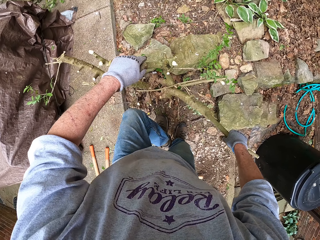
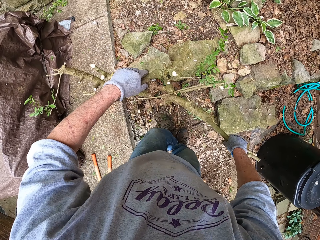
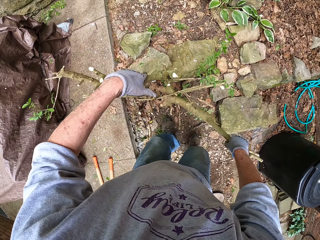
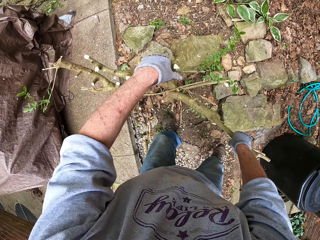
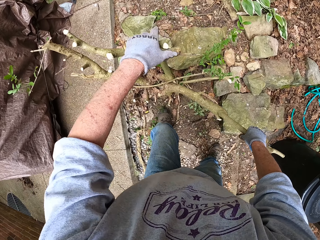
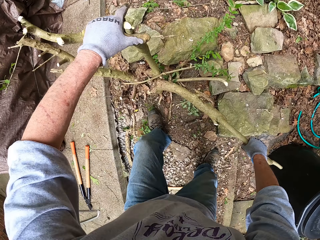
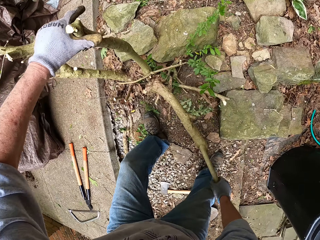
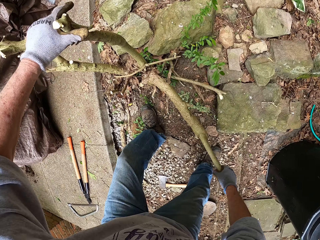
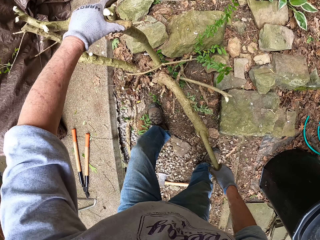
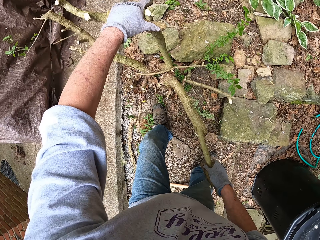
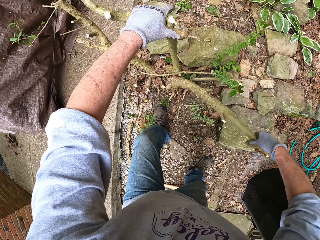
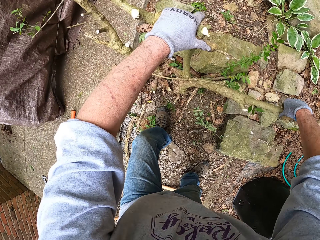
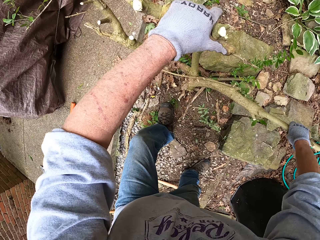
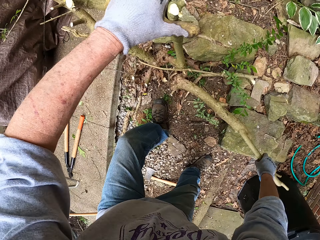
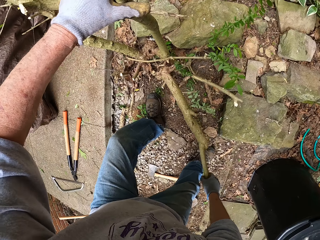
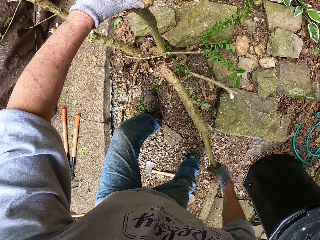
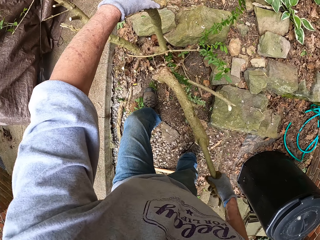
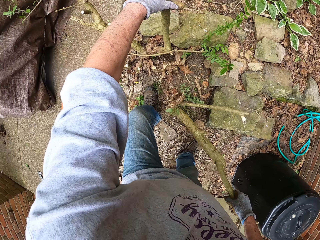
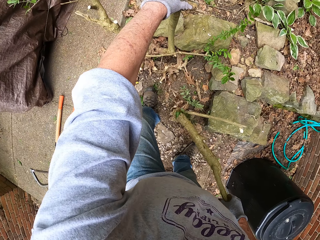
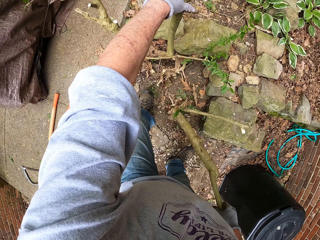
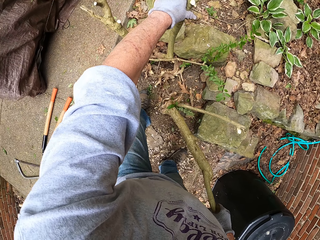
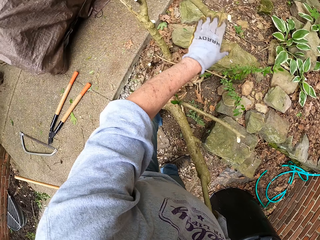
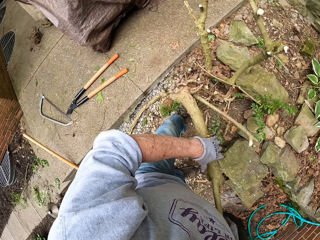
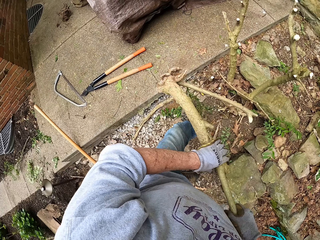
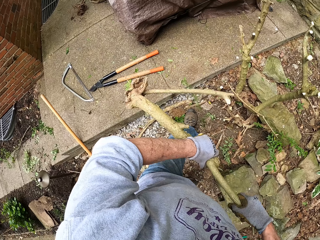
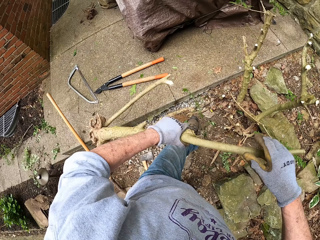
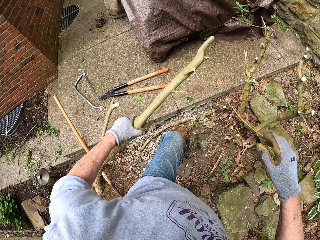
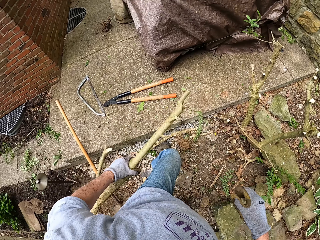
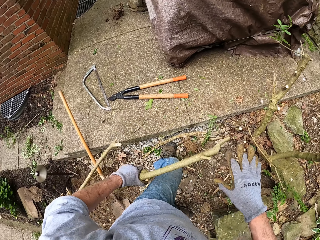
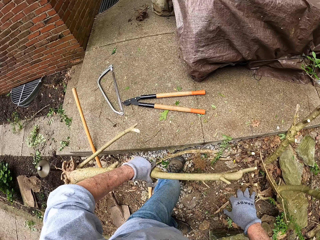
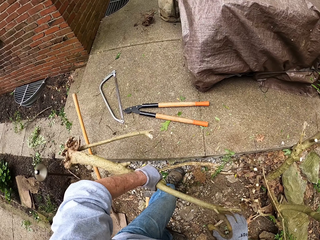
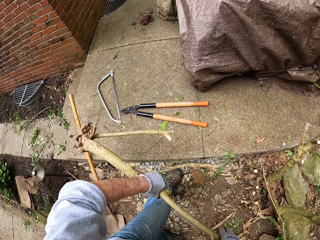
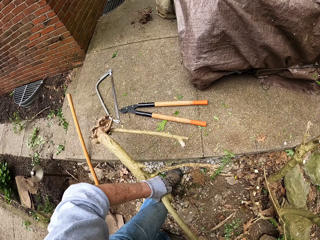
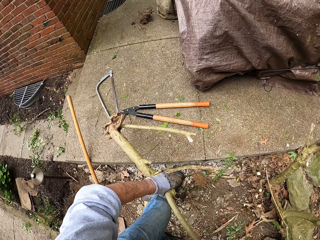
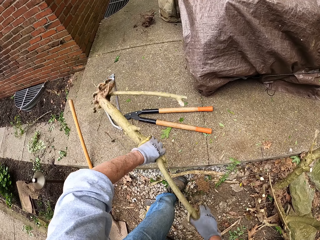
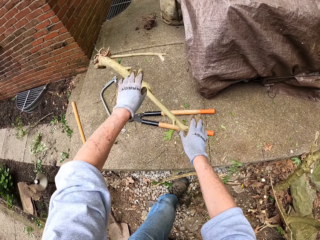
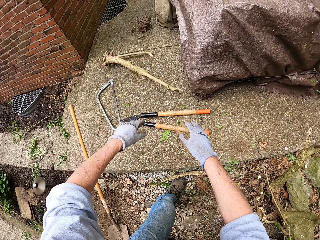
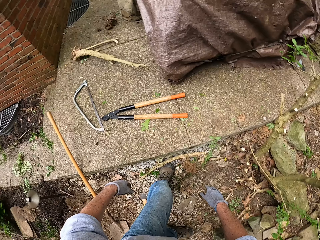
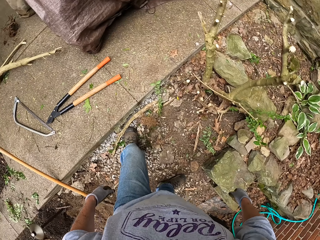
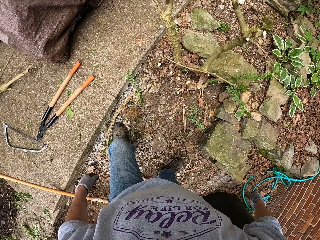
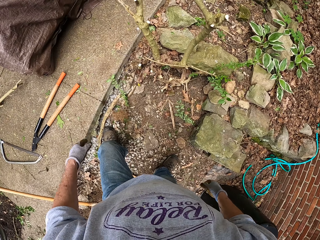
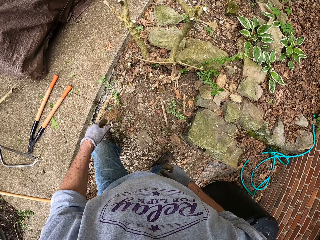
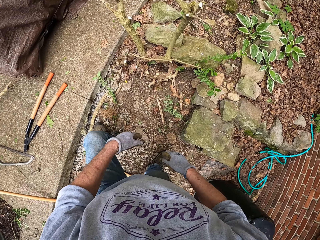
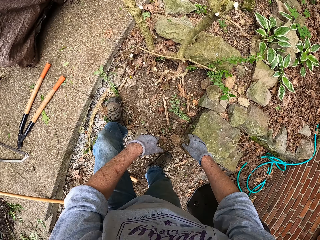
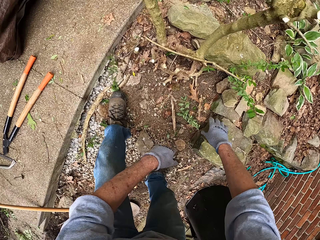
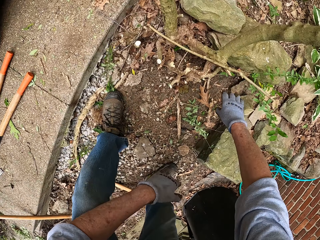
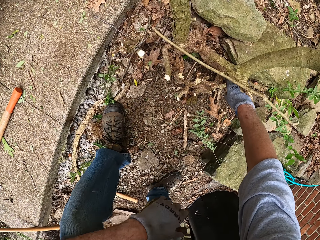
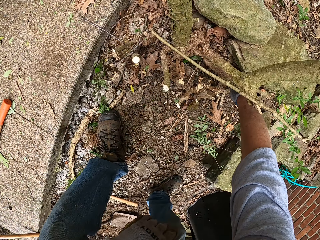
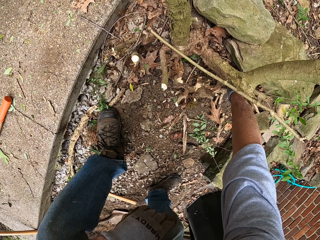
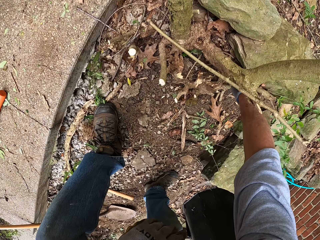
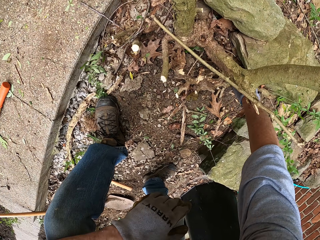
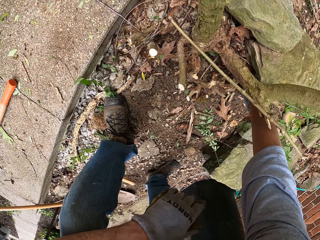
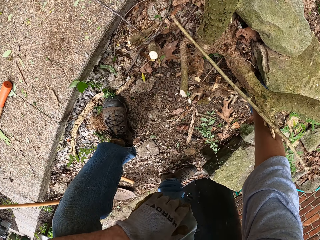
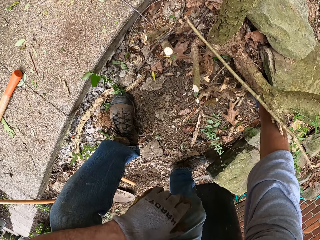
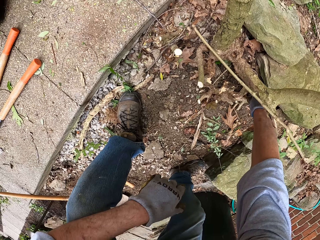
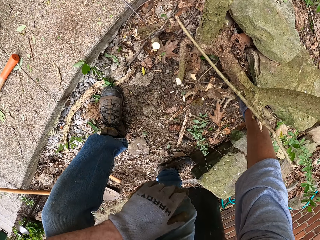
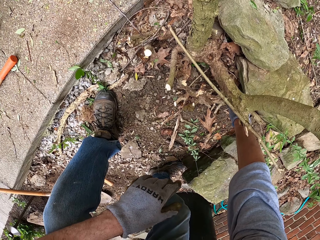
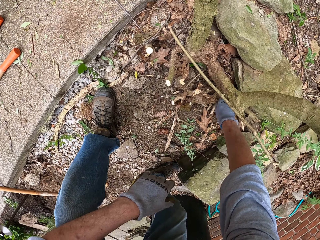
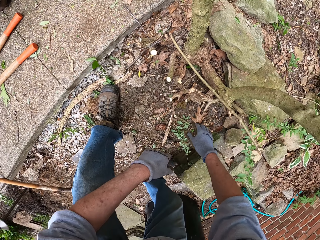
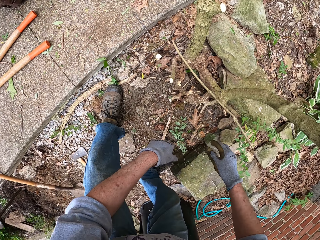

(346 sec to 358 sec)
The camera wearer pulls the stem of the first plant from the ground with his right hand. He moves the stem to his right hand. He throws the stem on the pavement. He uproots the plant.

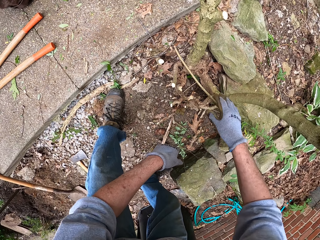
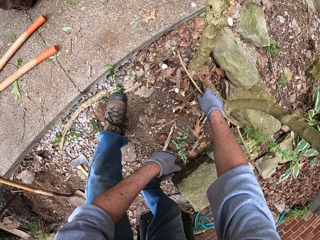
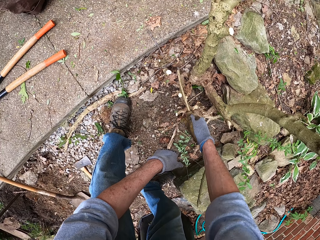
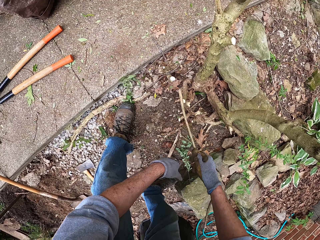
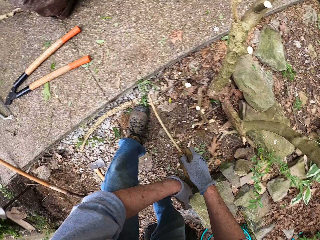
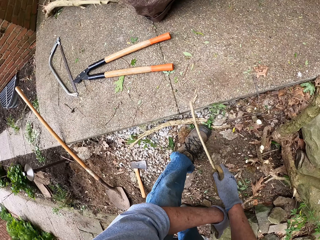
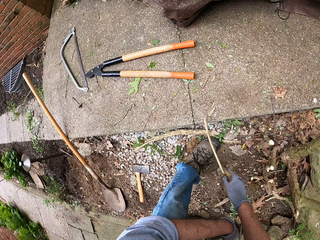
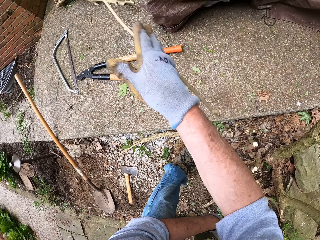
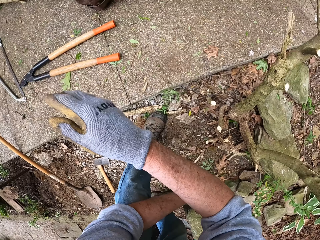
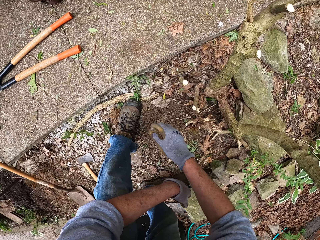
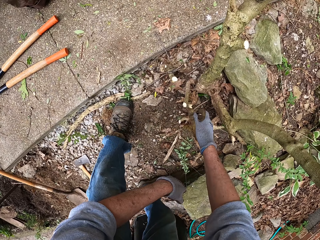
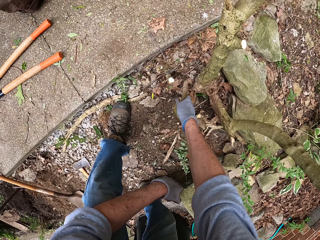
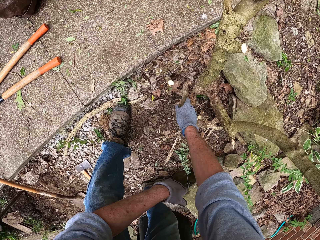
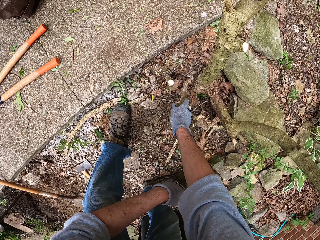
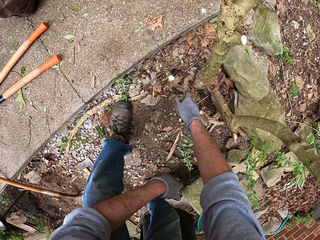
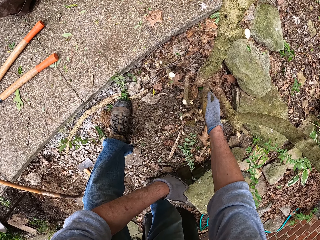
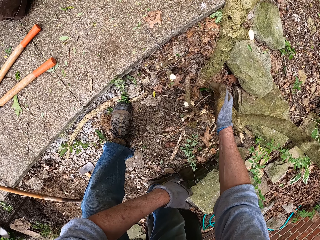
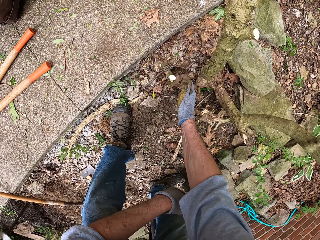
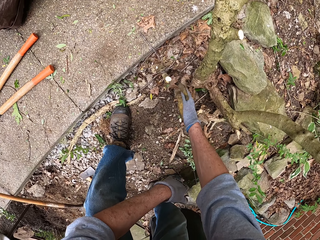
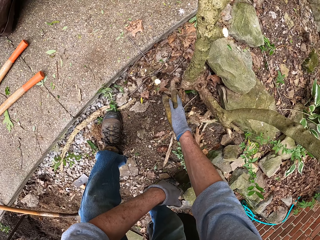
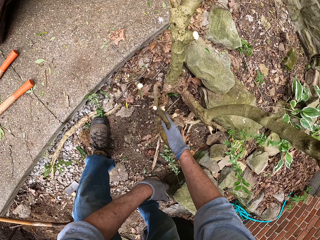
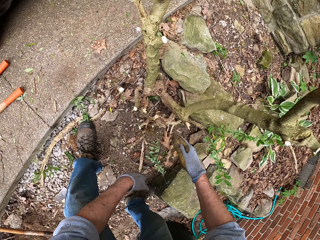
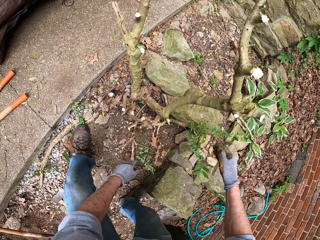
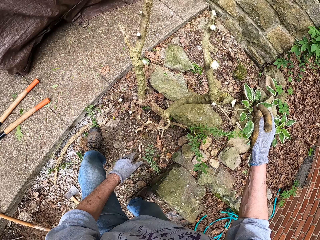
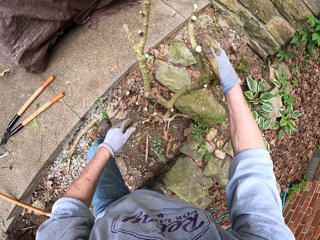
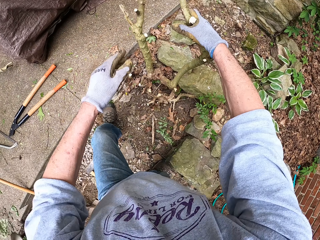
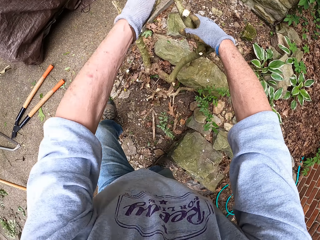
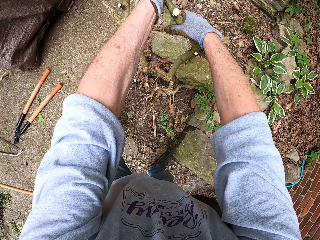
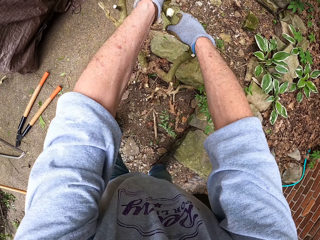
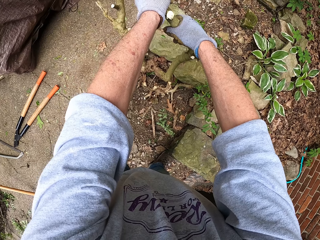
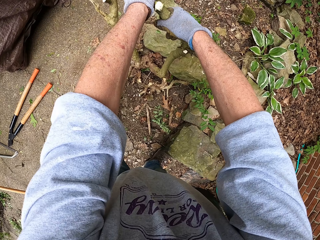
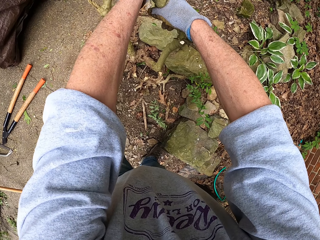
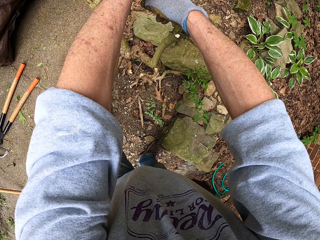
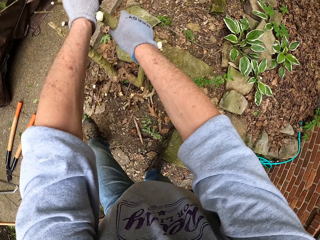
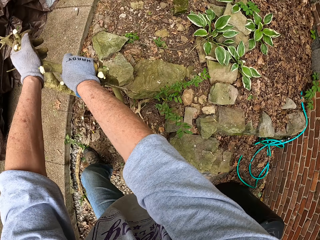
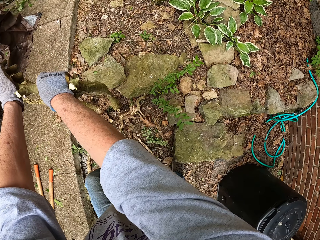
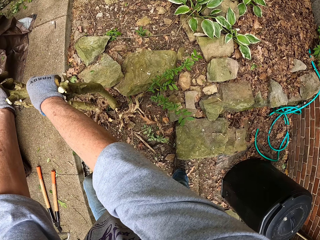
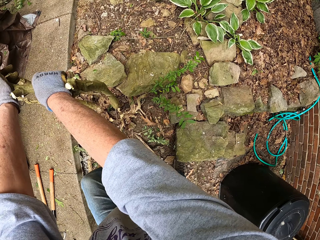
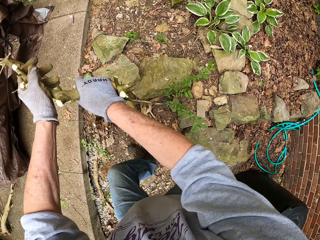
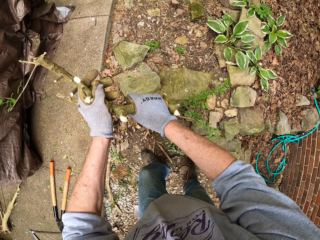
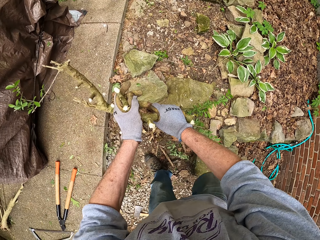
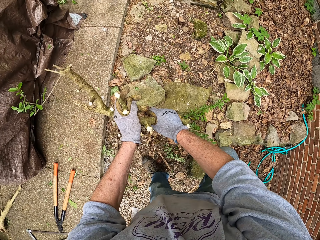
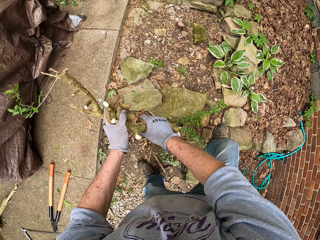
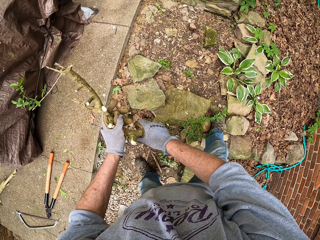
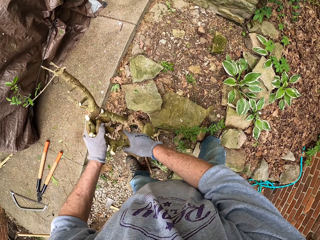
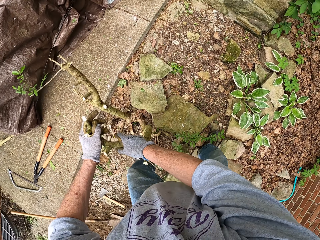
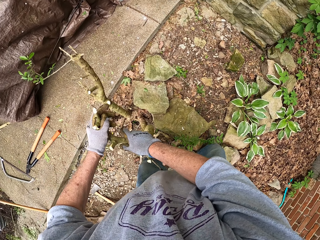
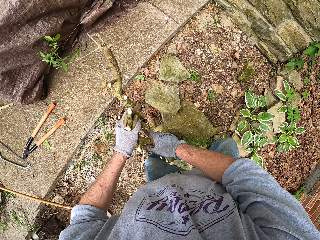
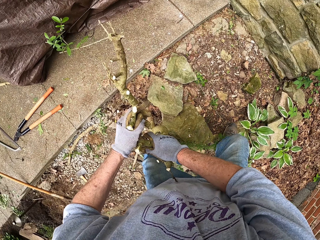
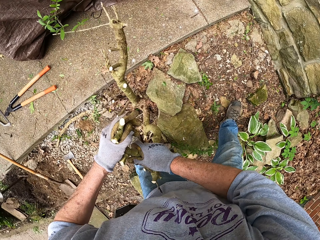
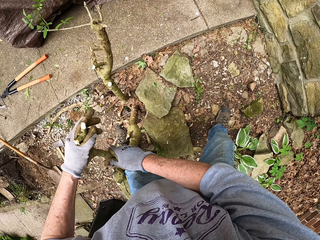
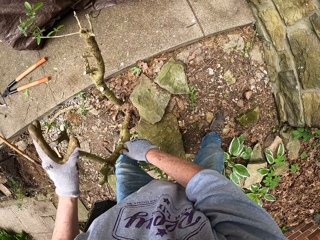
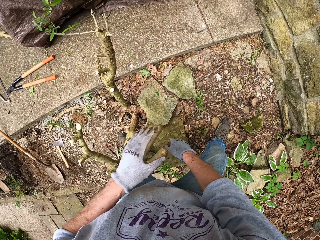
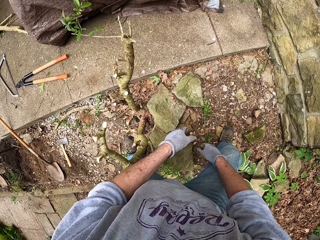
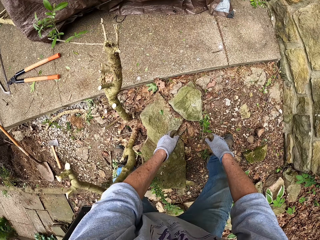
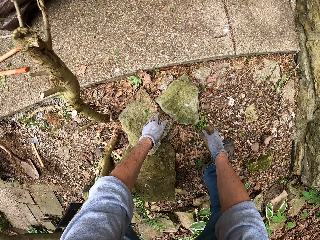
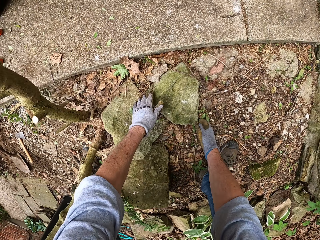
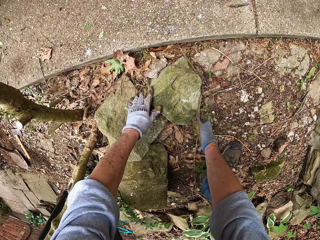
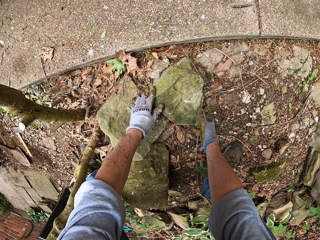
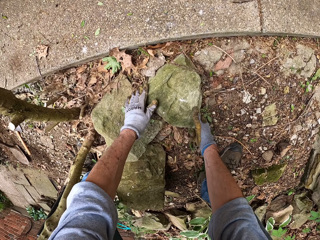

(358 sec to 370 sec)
The camera wearer picks up a stick from the ground with his right hand. He throws the stick on the pavement. He hits a stem of the plant with his right hand. He pulls a stem of the plant with his right hand.
